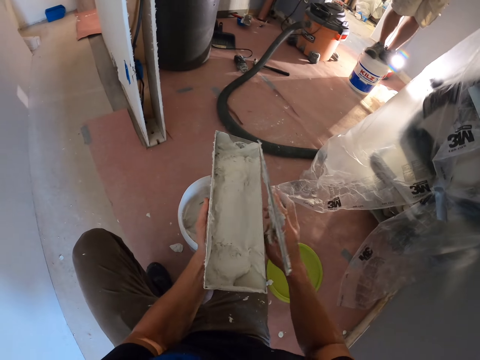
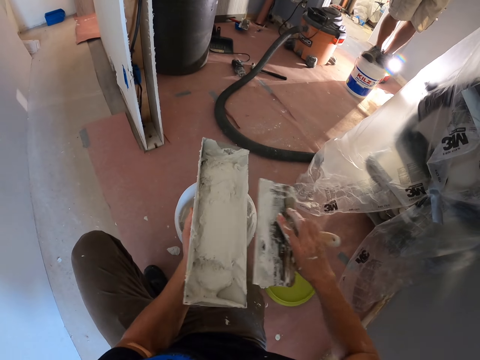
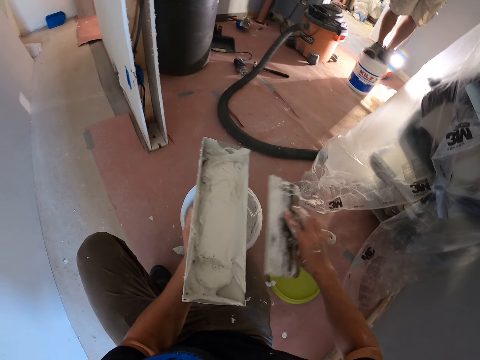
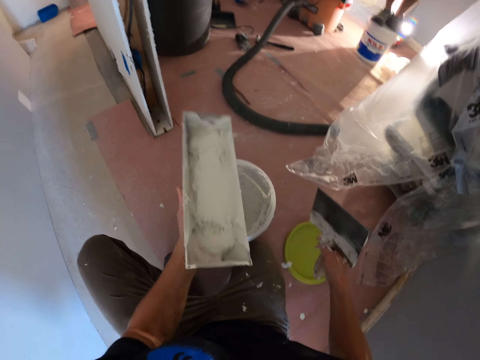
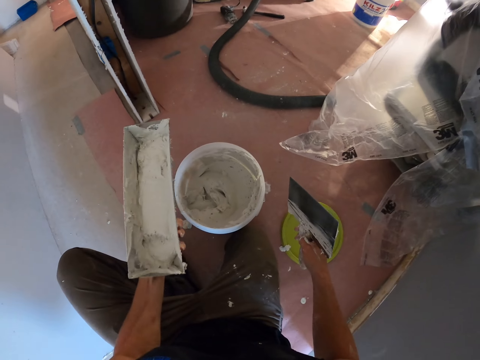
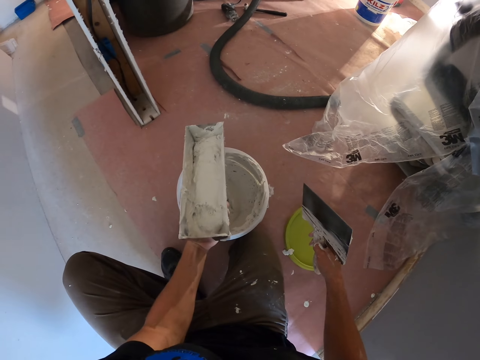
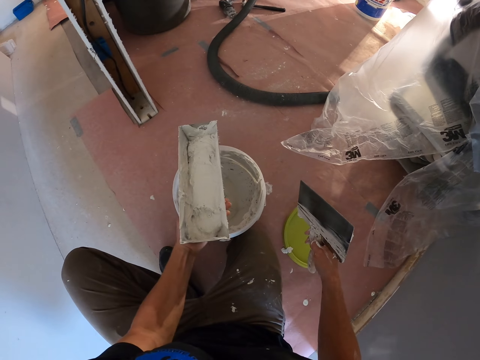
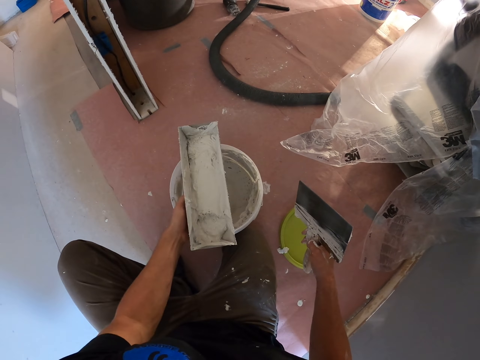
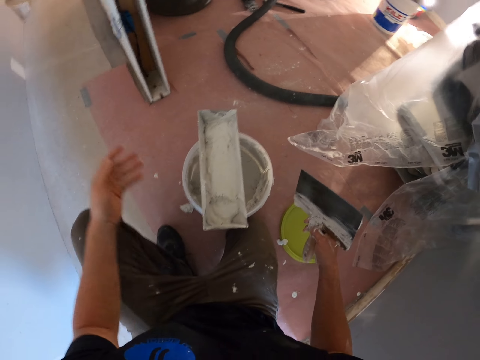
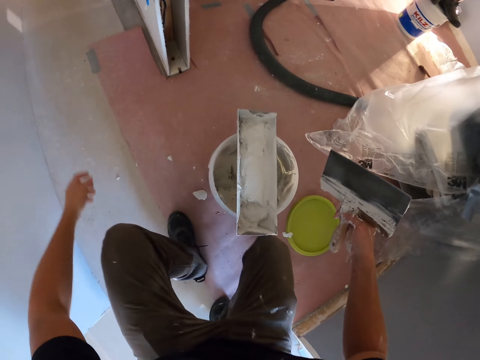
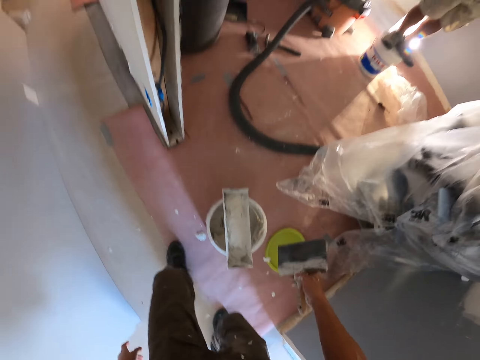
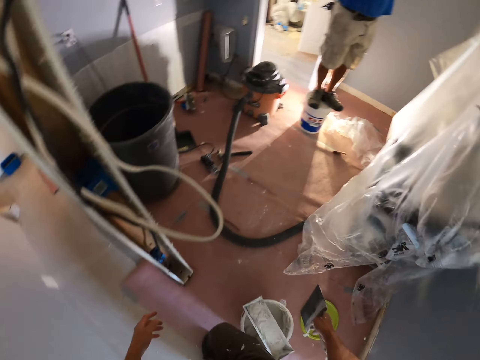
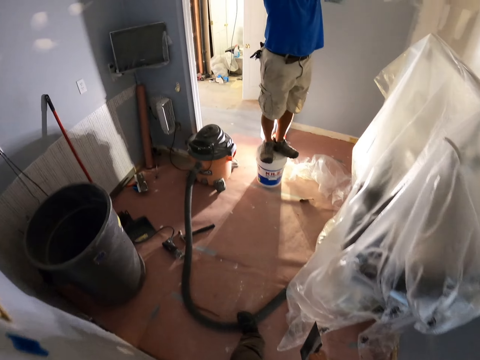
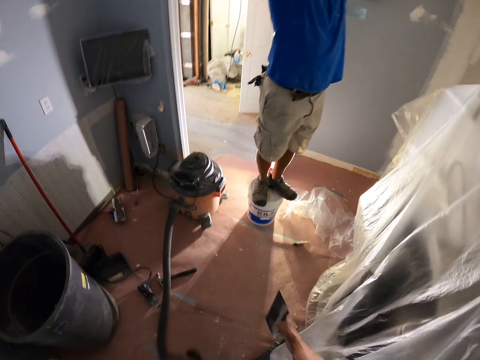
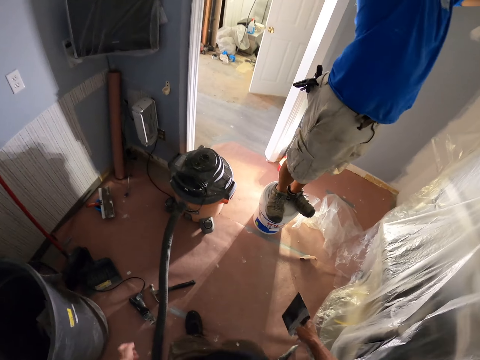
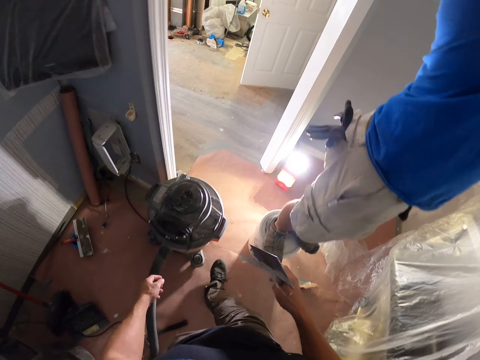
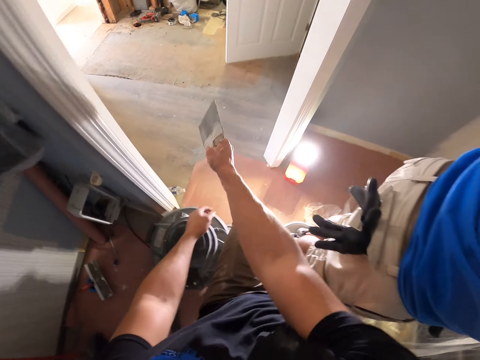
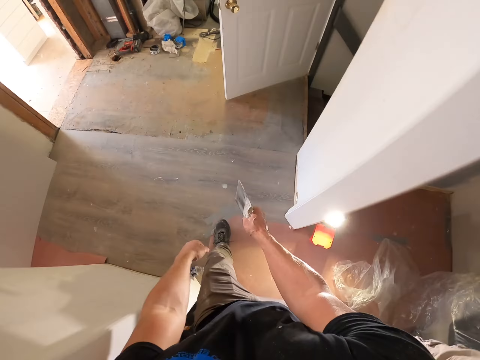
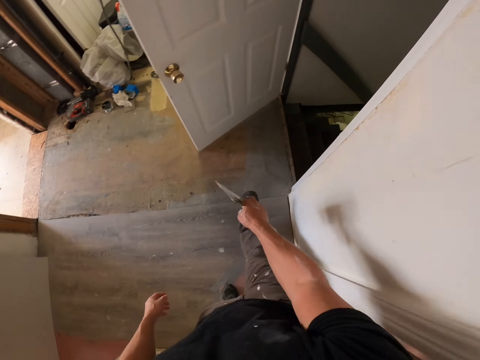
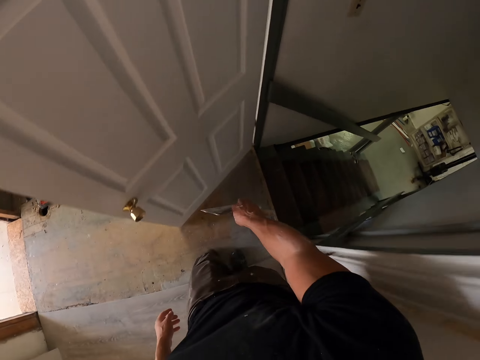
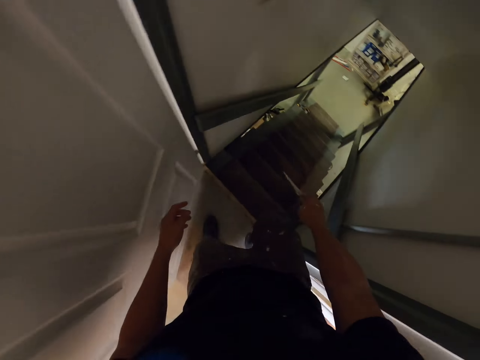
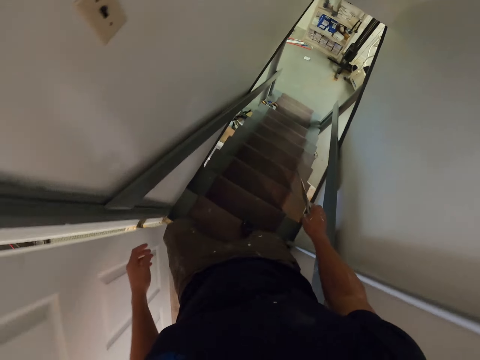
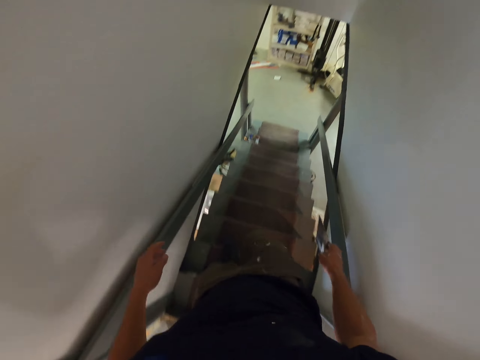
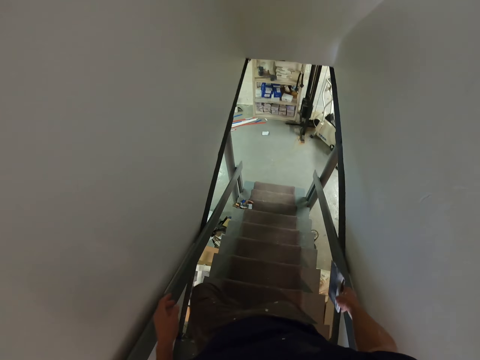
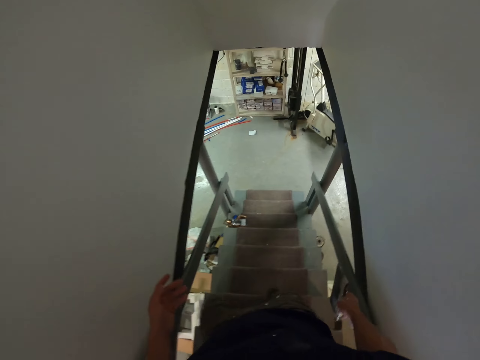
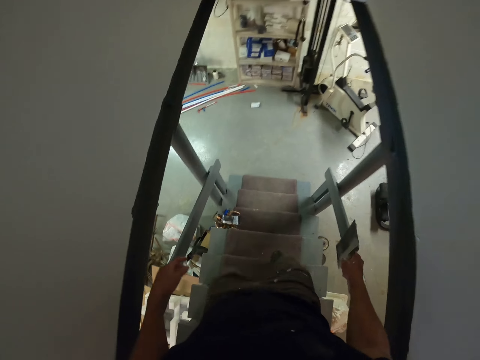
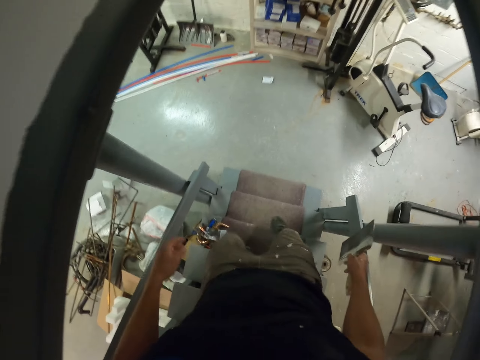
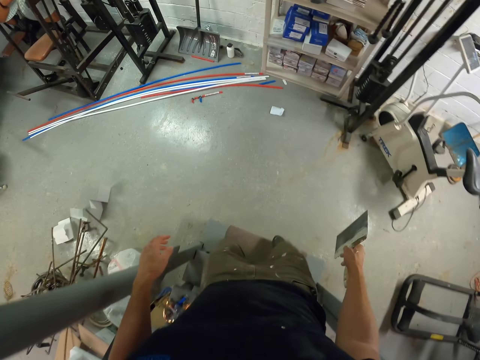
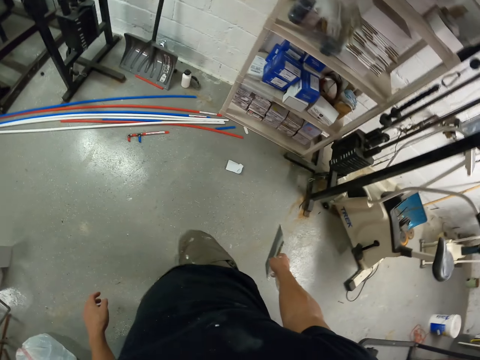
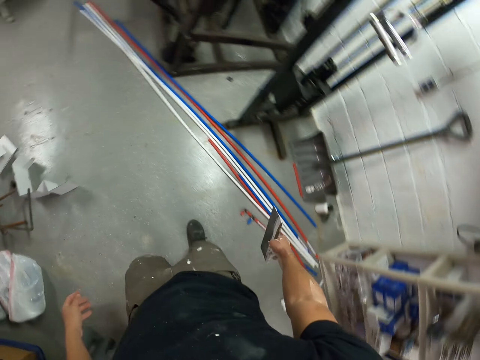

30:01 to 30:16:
The camera wearer moves the trowel on the container. They put the container on the bucket of white mortar. They stand from the bucket of mortar and walk to the other room.

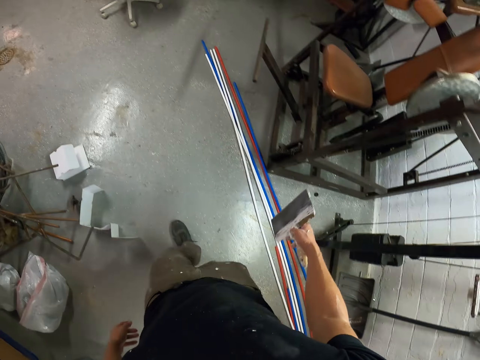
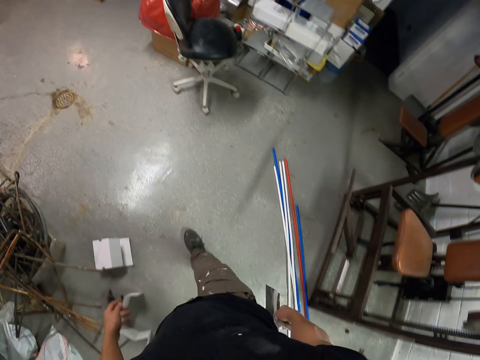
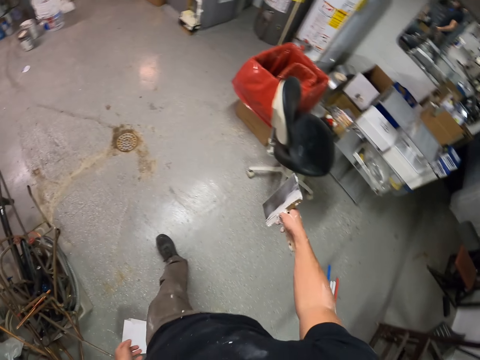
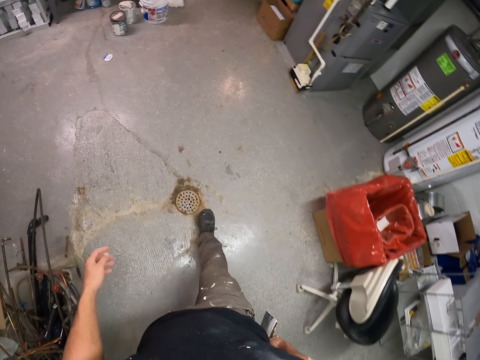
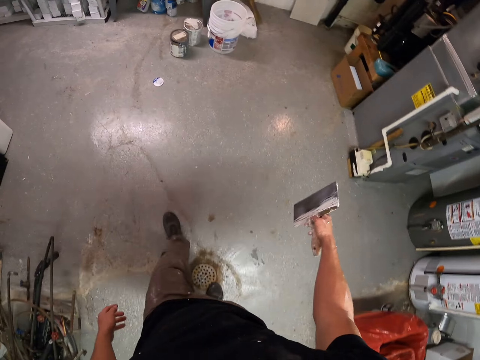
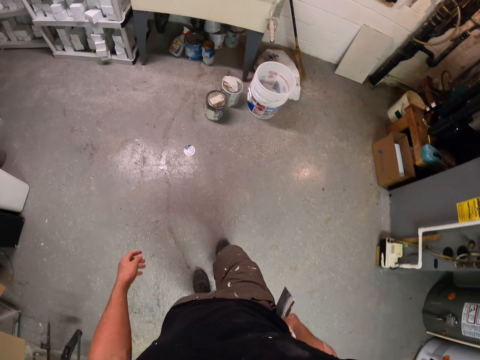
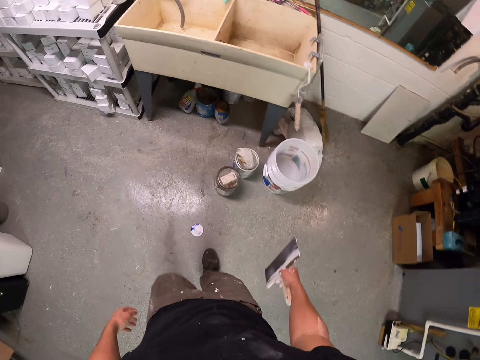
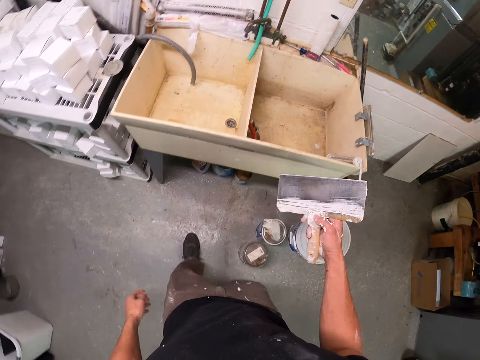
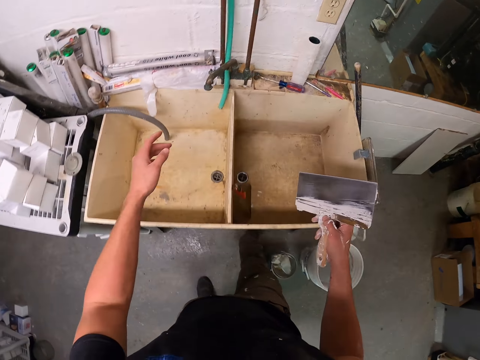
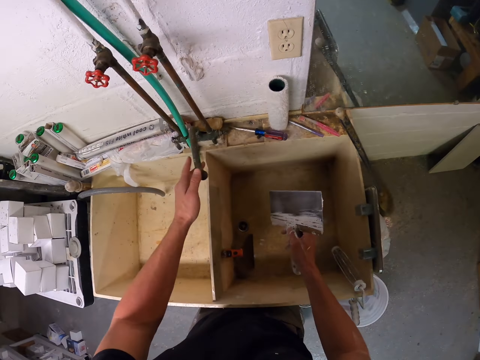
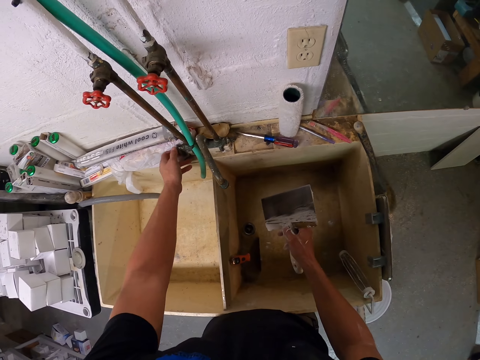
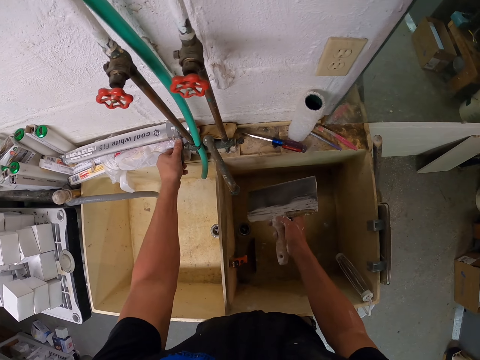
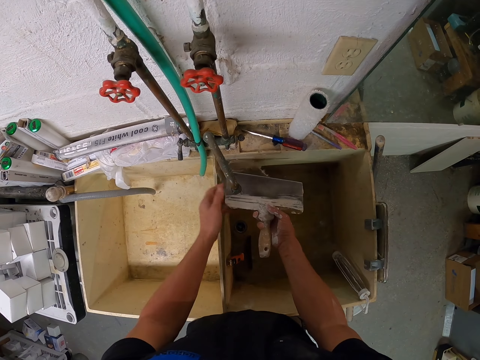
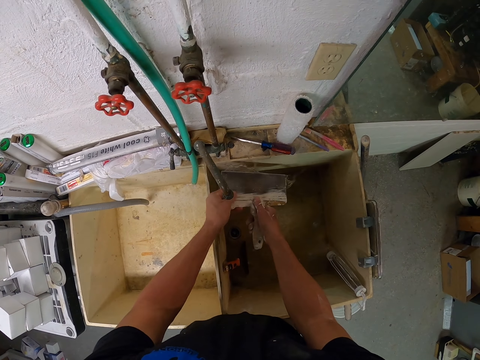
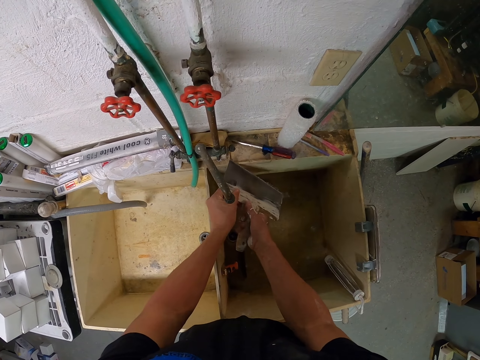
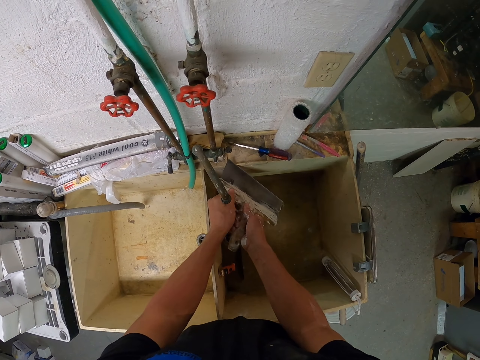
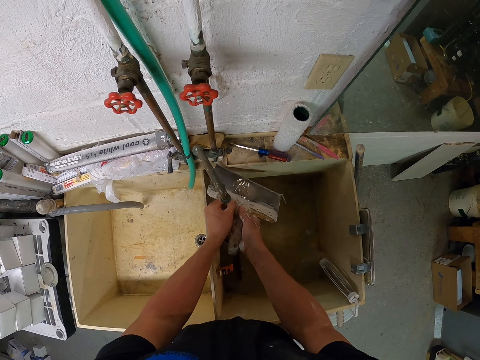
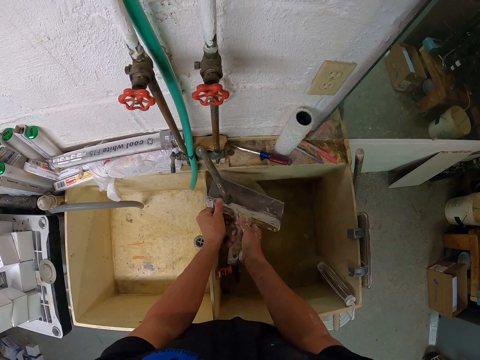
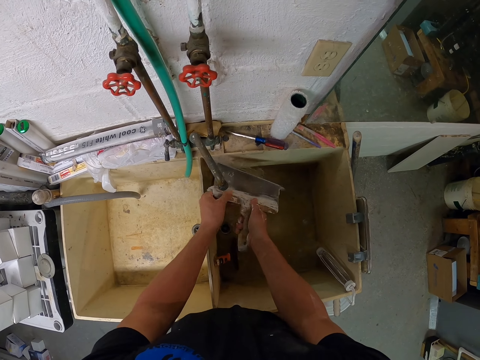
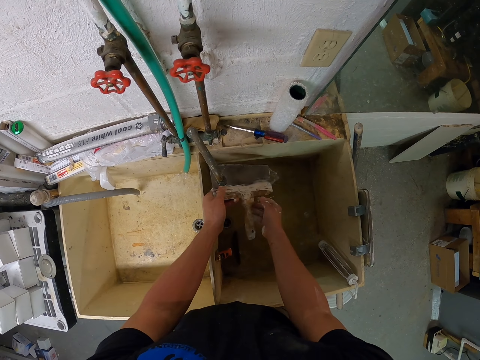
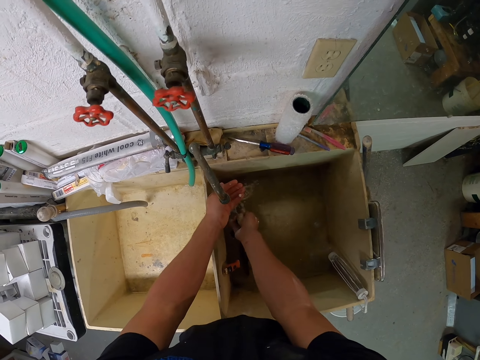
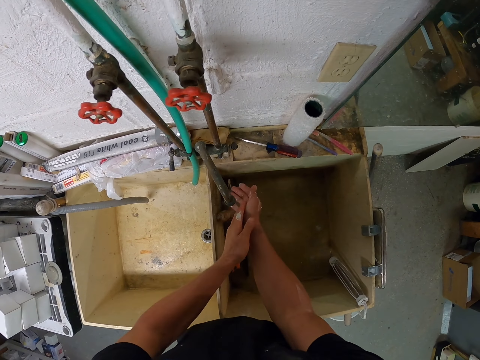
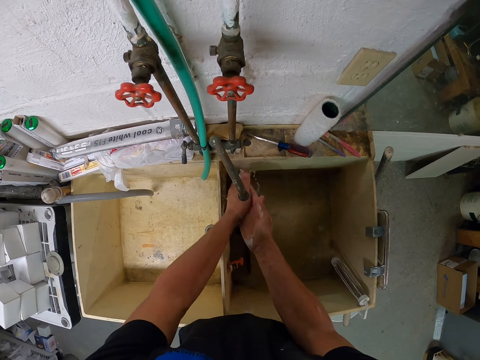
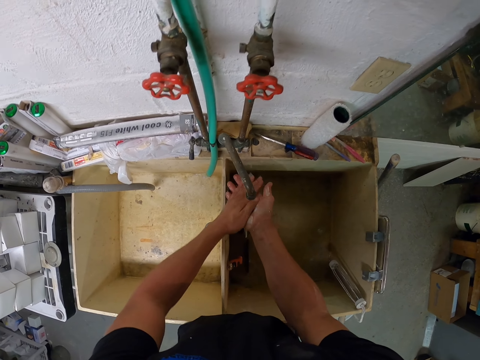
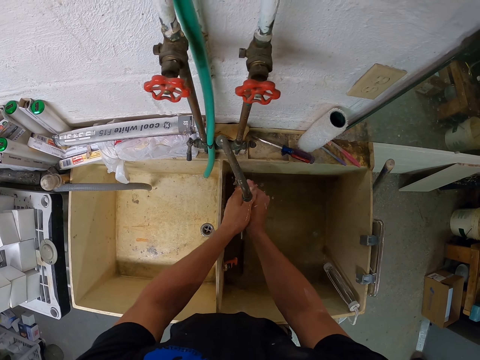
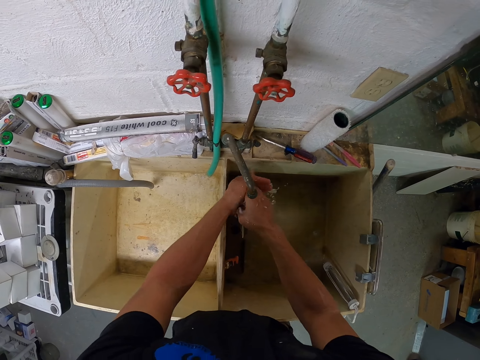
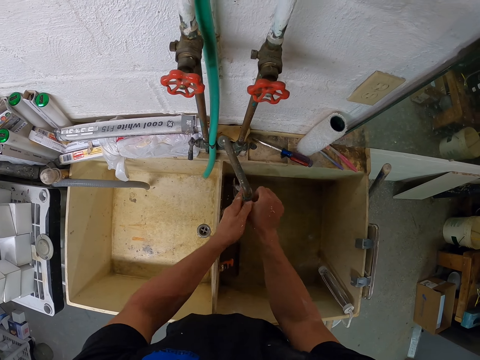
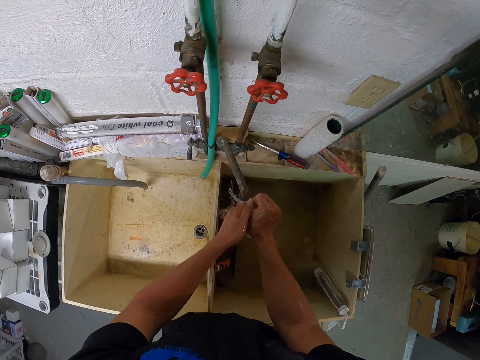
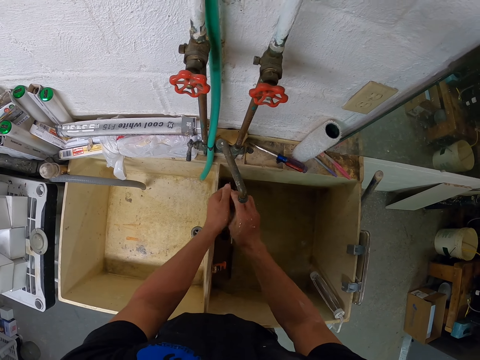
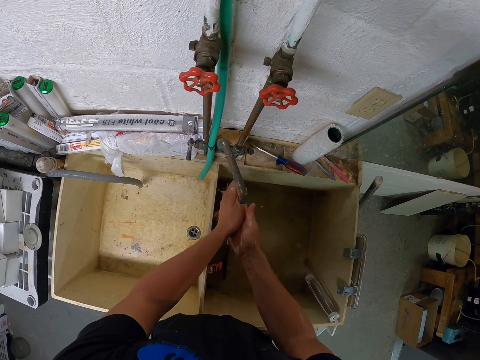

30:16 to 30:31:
The camera wearer moves the pipe in the sink. They push the tap. They turn on the tap. They wash the trowel. They put the trowel in the sink. They wash the hand.
